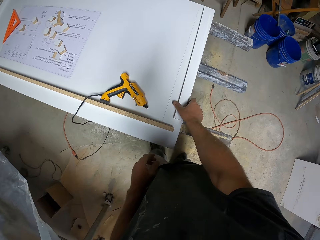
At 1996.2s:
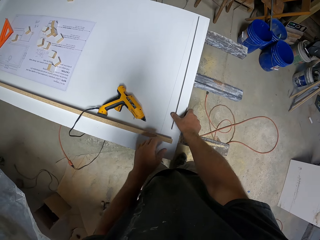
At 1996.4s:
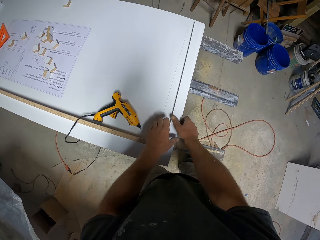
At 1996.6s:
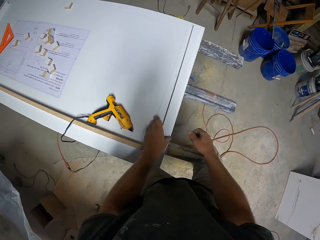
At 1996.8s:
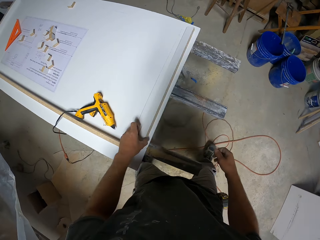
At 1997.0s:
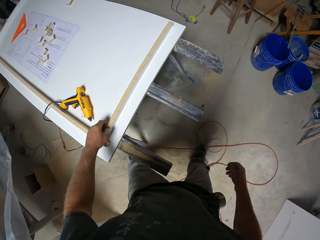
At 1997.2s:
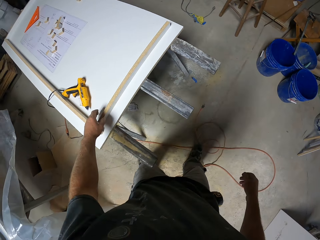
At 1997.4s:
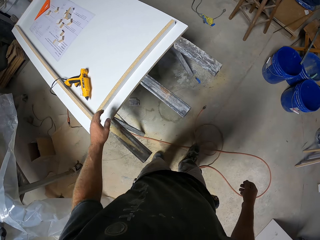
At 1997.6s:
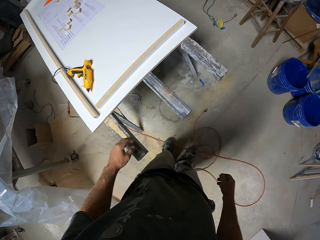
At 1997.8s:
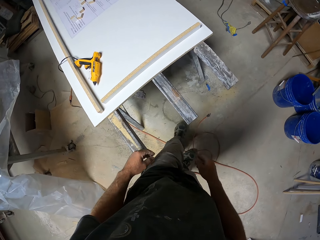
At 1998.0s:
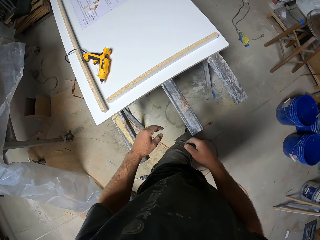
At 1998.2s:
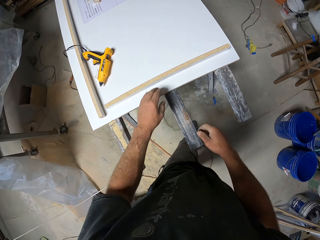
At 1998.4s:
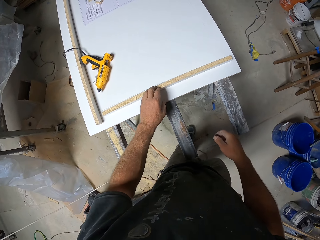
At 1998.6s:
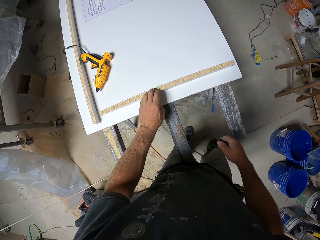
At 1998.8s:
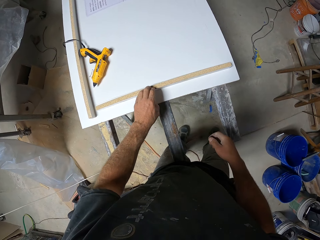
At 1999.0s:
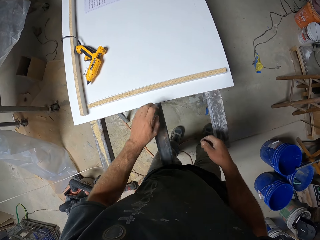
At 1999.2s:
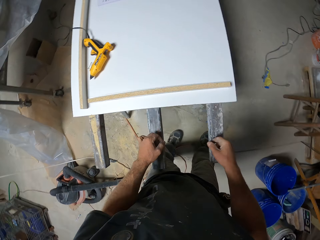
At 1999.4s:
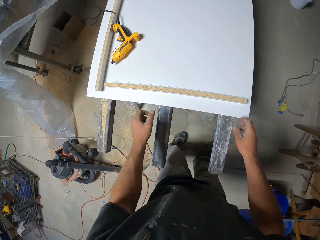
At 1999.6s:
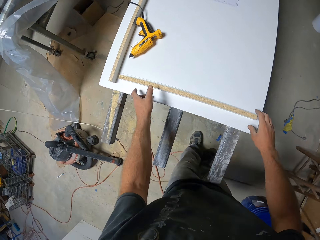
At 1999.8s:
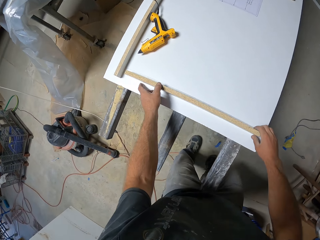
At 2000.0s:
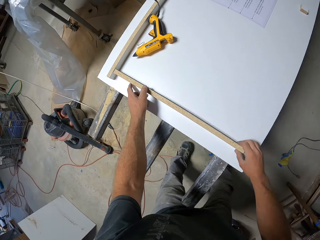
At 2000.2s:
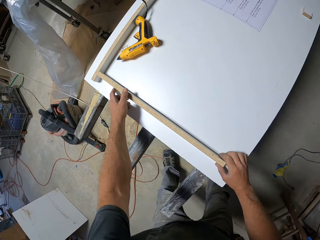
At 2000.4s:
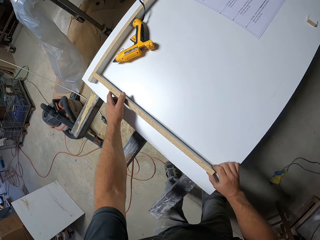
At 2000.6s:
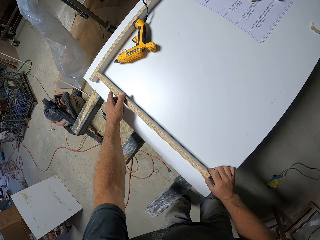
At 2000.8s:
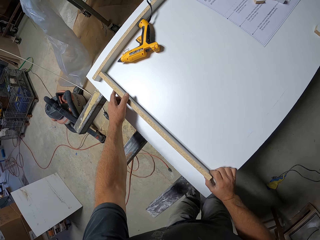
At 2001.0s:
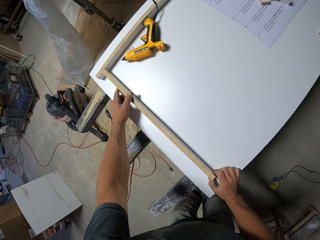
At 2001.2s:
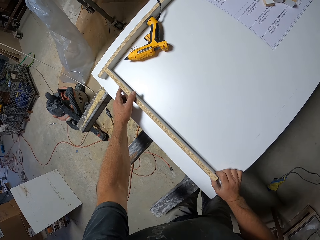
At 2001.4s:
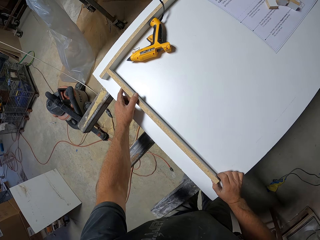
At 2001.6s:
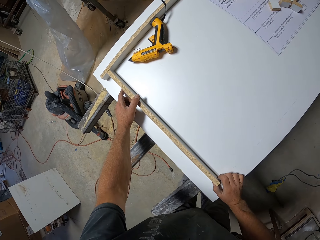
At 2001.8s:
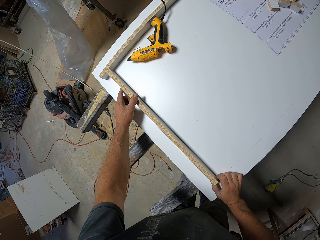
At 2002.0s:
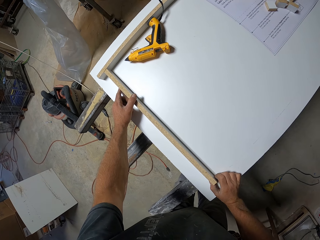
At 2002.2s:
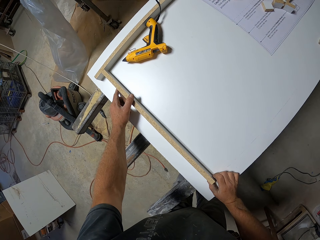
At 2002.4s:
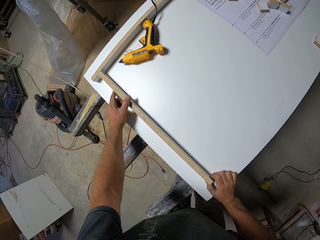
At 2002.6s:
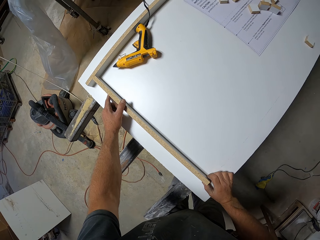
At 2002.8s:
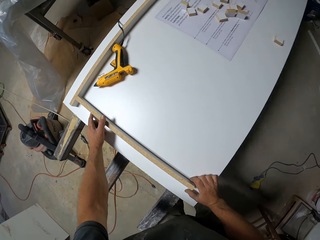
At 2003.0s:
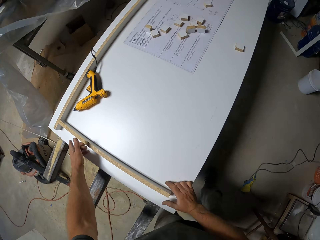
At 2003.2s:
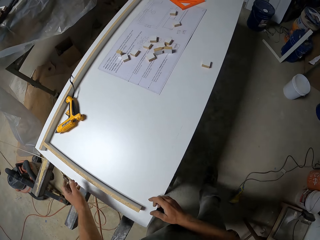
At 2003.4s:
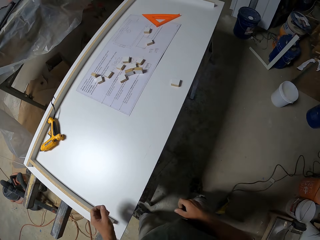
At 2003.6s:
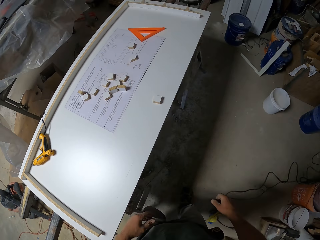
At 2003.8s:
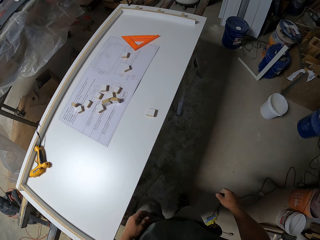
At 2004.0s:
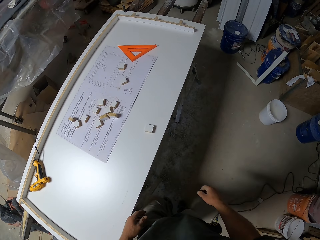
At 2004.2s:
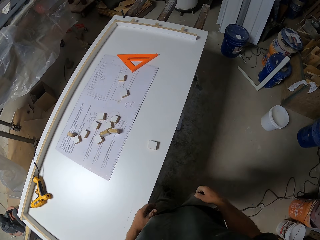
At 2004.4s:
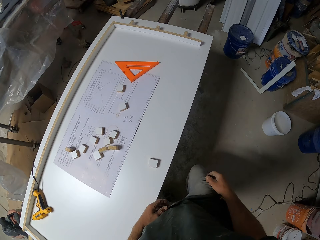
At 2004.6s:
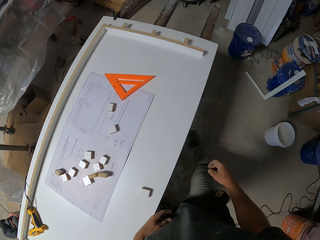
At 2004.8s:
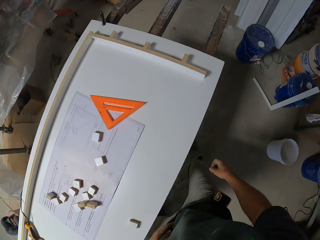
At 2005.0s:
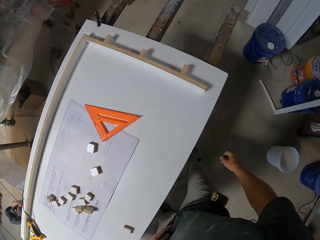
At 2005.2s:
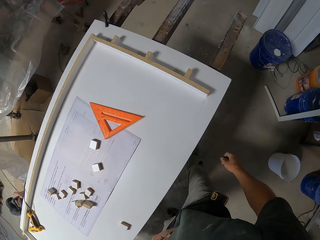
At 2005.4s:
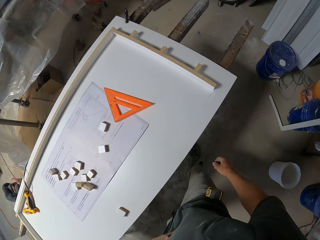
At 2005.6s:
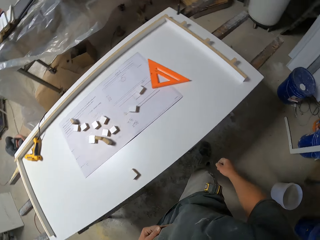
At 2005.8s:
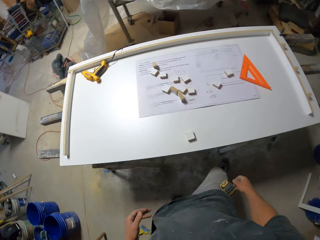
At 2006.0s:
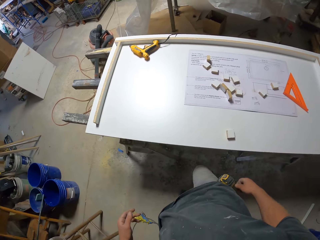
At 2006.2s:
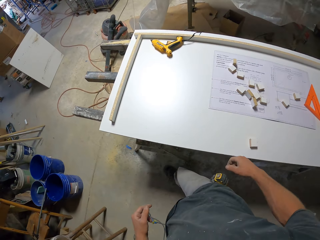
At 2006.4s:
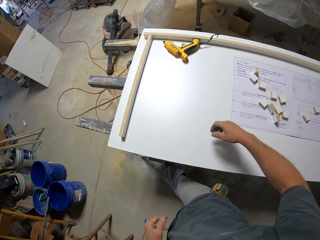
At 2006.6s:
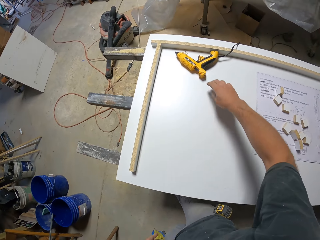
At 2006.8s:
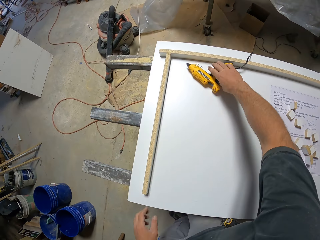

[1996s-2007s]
The camera wearer holds the wooden frame. They touch the piece of wood. They walk across the workshop.

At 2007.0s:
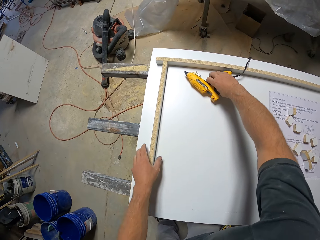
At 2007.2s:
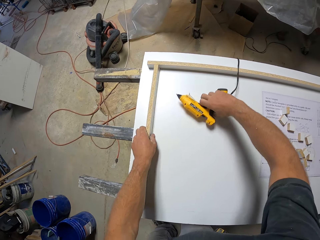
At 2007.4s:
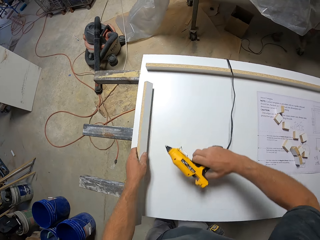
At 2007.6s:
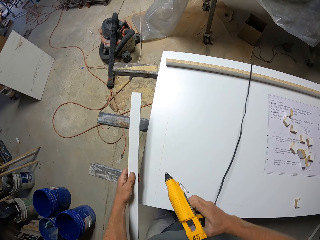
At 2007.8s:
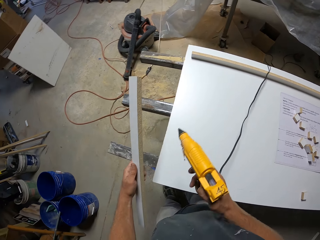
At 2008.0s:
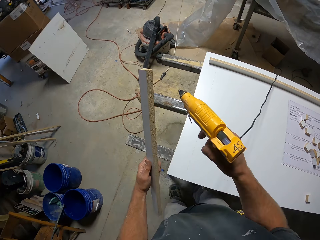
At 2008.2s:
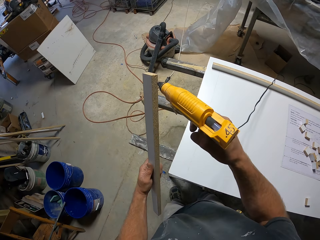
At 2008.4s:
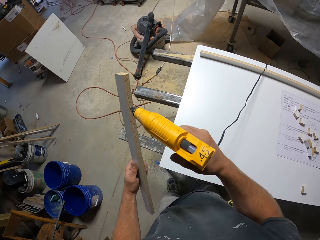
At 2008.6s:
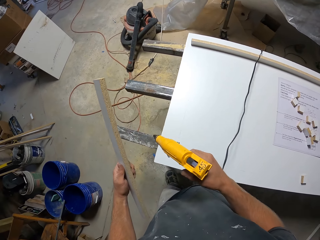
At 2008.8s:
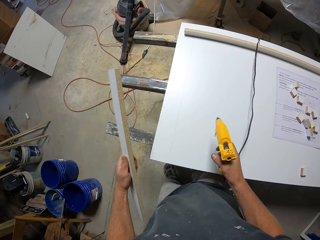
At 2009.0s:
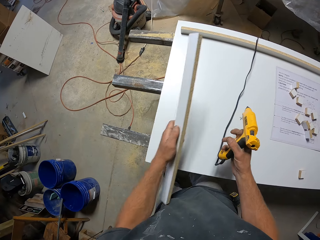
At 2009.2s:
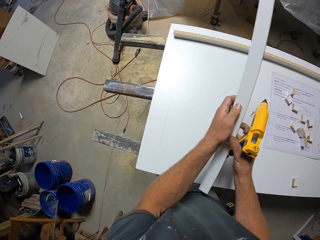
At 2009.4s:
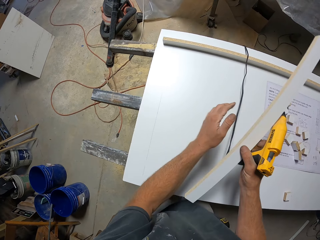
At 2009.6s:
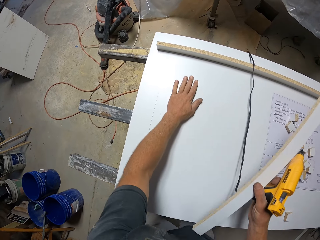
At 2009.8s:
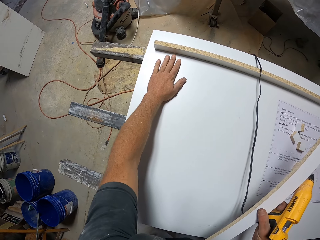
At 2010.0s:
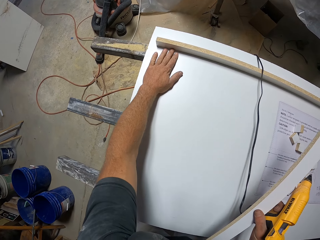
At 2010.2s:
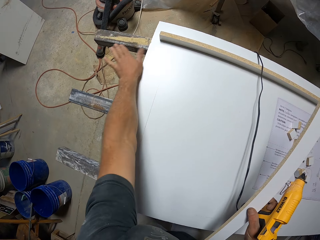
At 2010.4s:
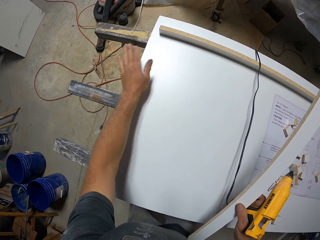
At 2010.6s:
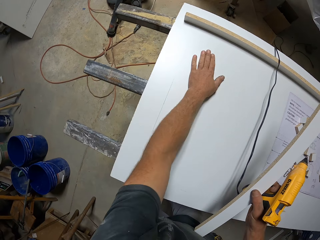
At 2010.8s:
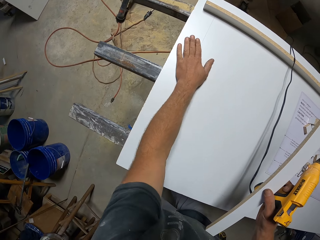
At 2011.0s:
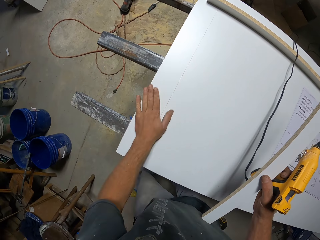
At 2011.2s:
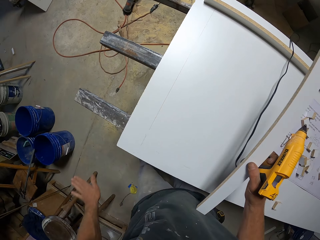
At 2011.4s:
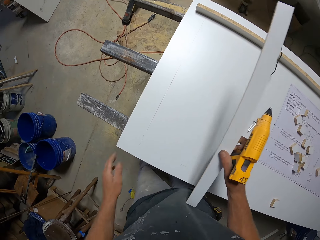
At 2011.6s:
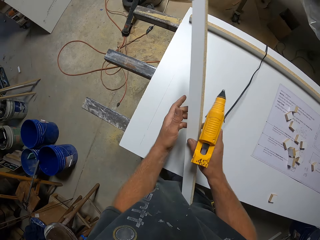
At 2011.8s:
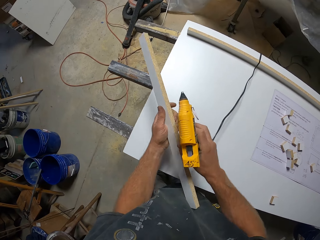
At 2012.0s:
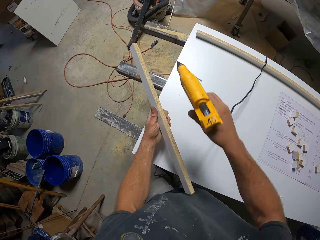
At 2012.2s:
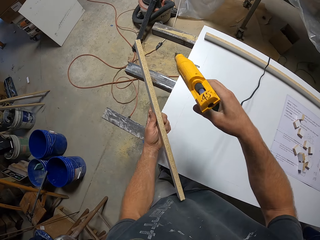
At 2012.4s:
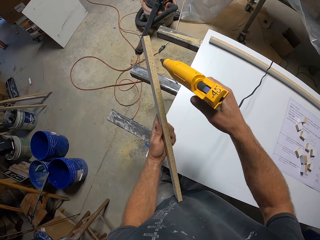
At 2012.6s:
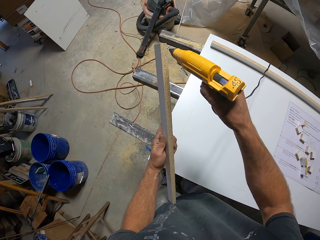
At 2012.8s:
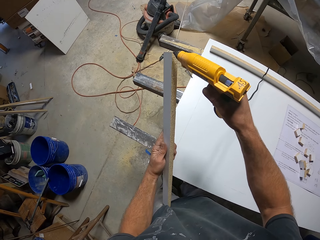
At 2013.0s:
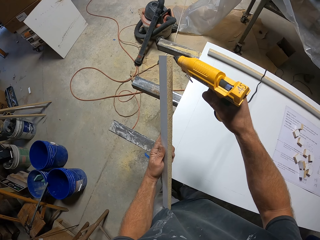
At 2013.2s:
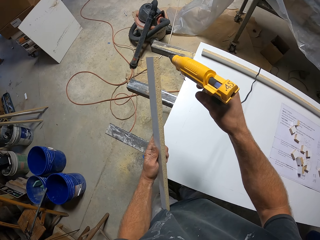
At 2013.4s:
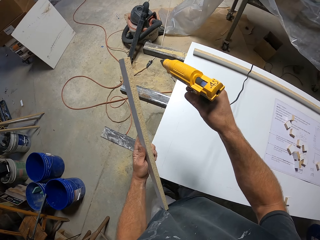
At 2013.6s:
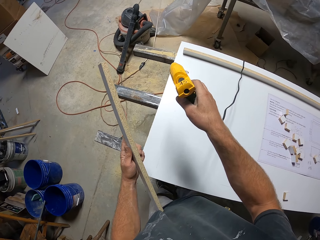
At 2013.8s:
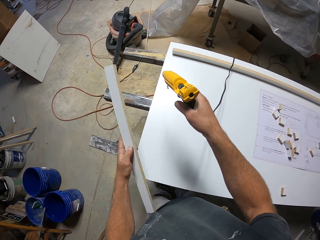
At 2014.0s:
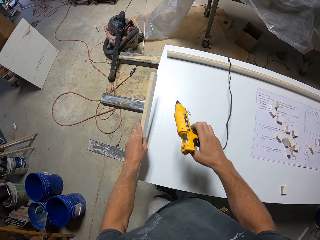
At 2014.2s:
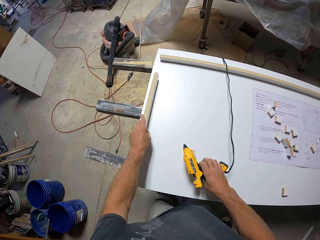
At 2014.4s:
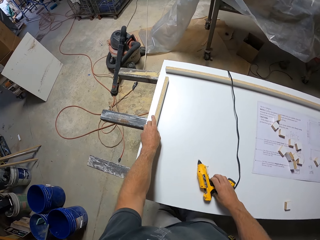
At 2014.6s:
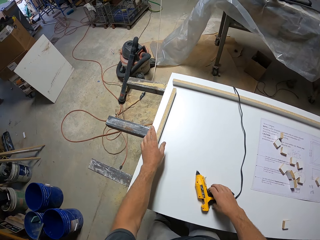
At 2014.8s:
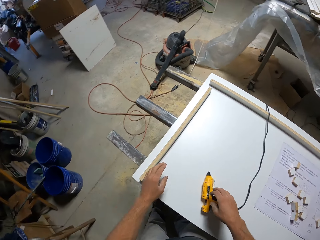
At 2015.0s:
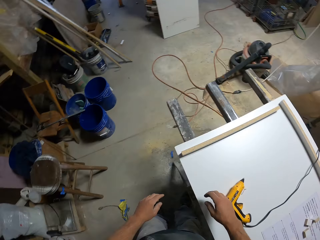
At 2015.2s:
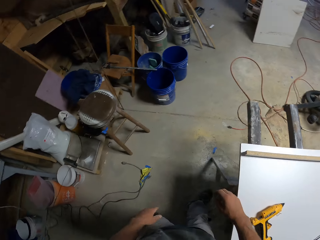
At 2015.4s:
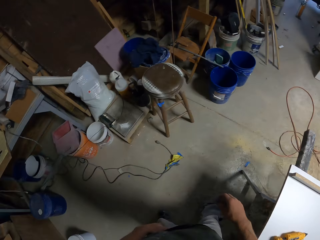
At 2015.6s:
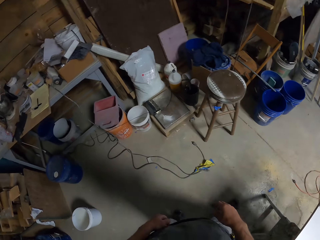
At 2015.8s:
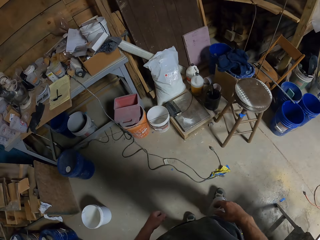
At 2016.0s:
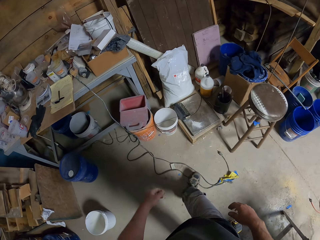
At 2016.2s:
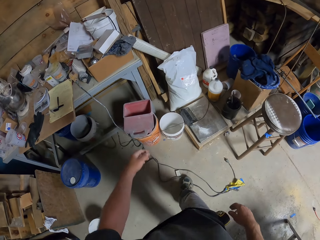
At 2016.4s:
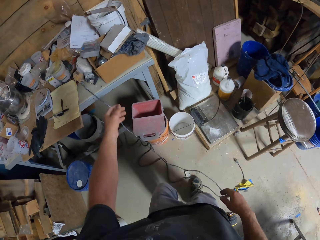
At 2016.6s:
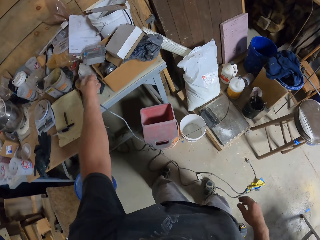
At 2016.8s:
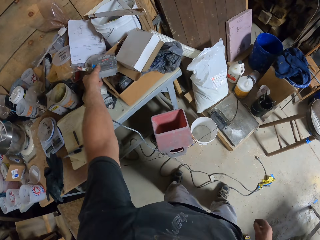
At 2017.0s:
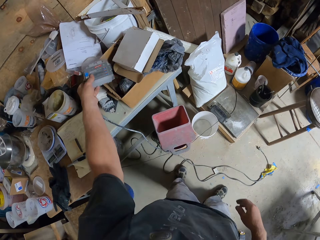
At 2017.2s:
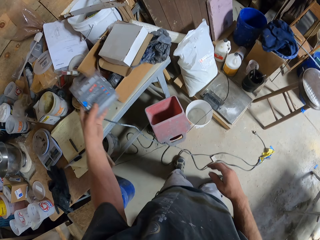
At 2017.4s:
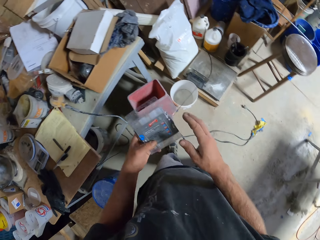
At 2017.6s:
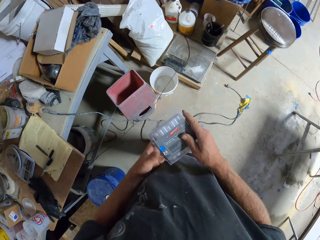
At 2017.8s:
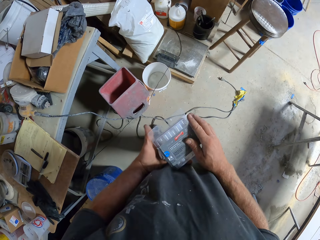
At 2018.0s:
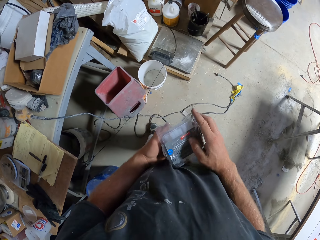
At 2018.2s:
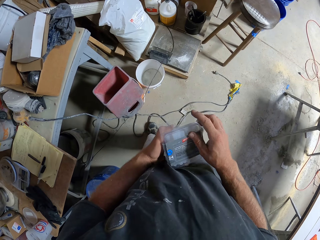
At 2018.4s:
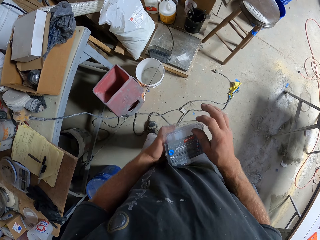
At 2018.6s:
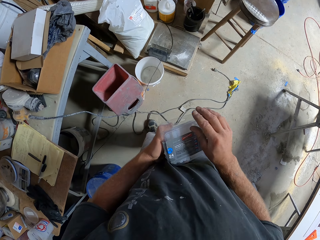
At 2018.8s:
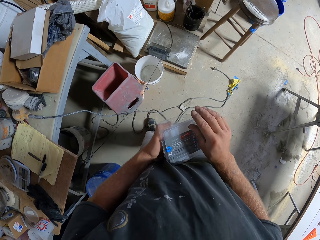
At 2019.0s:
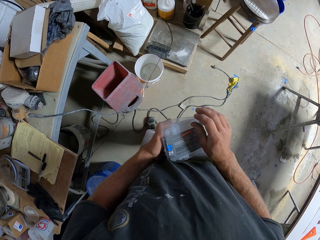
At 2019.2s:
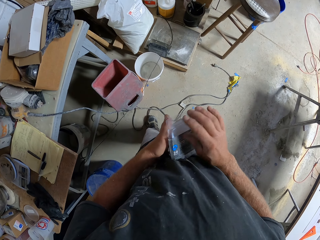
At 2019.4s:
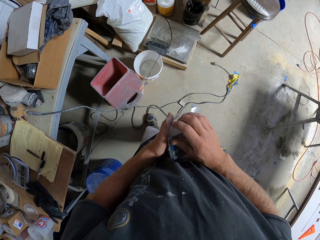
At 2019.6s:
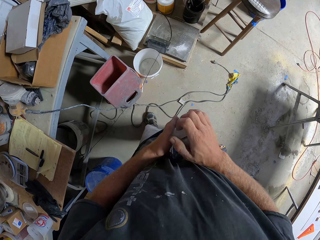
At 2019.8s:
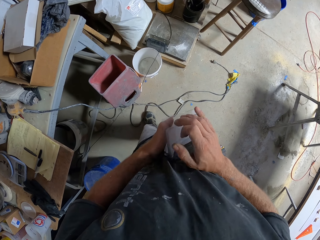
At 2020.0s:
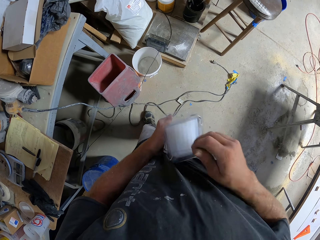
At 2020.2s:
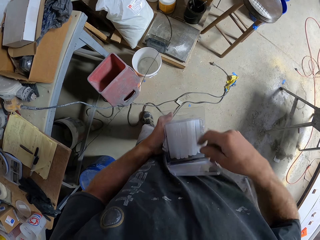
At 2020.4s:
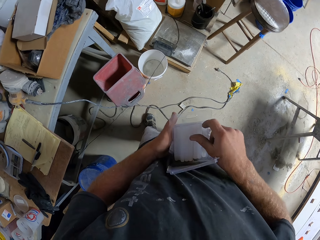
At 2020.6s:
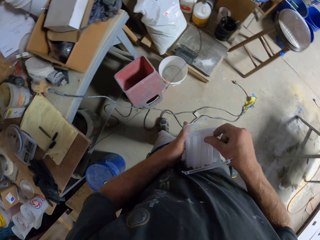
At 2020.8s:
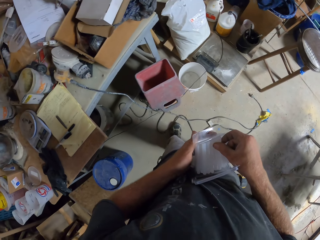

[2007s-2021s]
The camera wearer picks up a hot glue gun. He picks up the piece of wood. He applies glue on the wooden frame. He transfers the piece of wood to his right hand. He wipes the wooden frame. He transfers the piece of wood to his left hand. He applies glue on the wooden frame. He attaches the piece of wood on the wooden frame. He places the hot glue gun on the wooden frame. He walks across the workshop. He picks up the glue gun sticks box and opens the glue gun sticks box.
